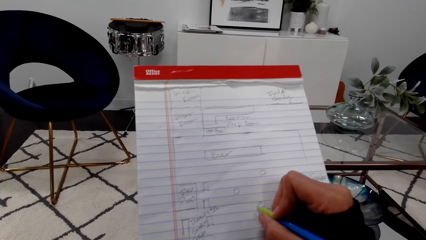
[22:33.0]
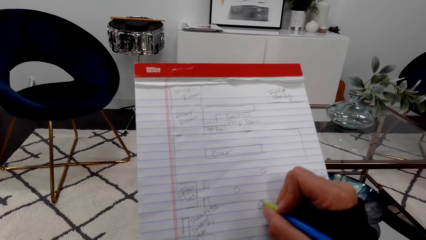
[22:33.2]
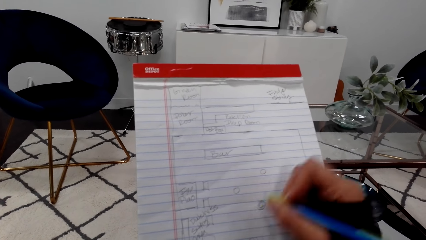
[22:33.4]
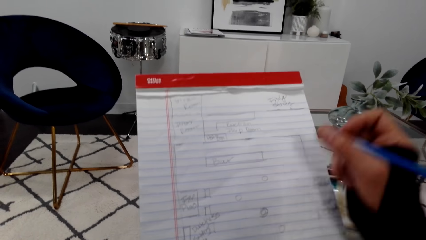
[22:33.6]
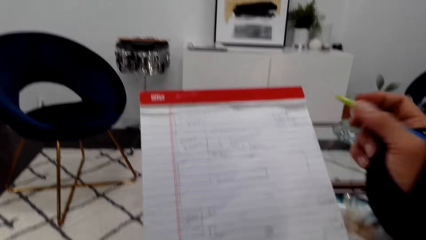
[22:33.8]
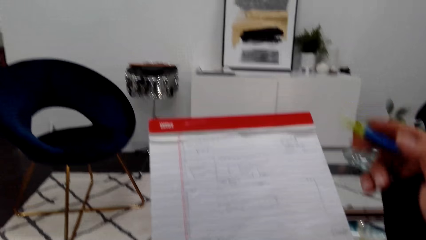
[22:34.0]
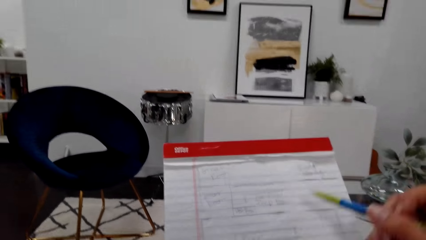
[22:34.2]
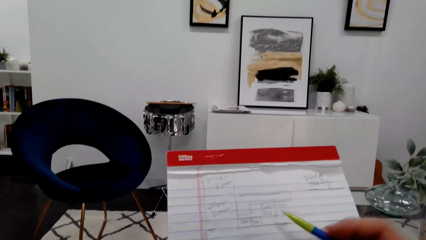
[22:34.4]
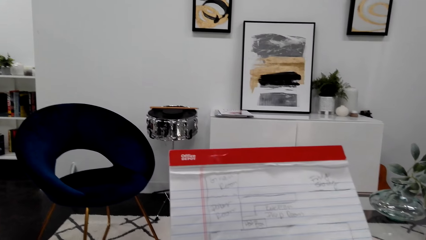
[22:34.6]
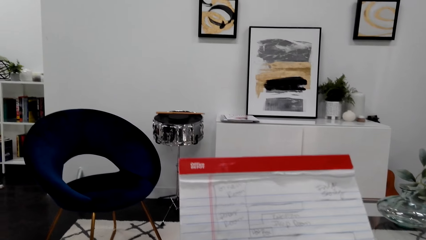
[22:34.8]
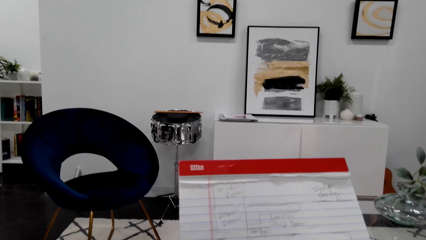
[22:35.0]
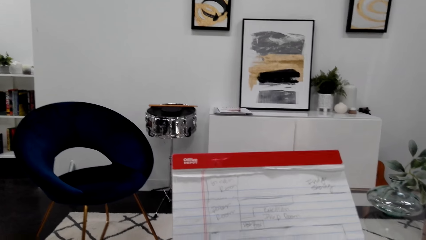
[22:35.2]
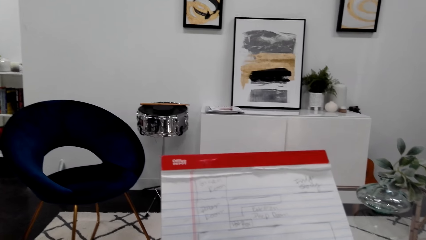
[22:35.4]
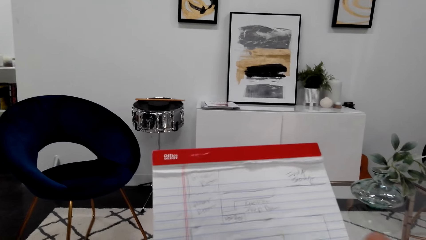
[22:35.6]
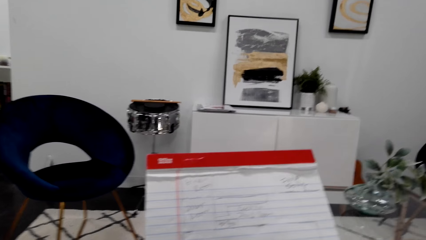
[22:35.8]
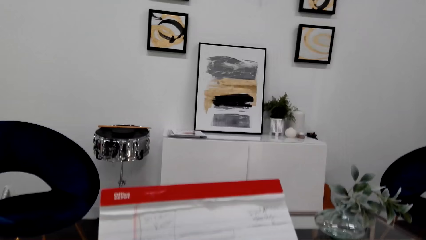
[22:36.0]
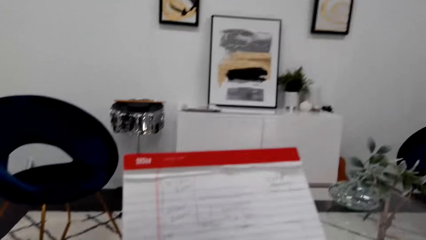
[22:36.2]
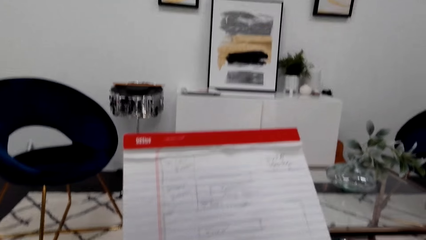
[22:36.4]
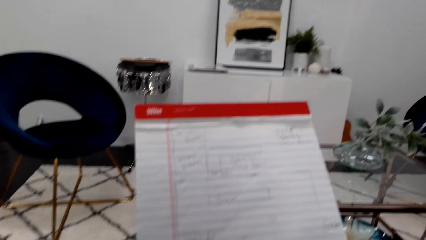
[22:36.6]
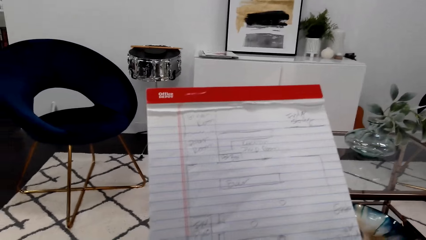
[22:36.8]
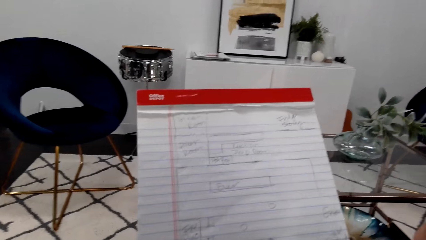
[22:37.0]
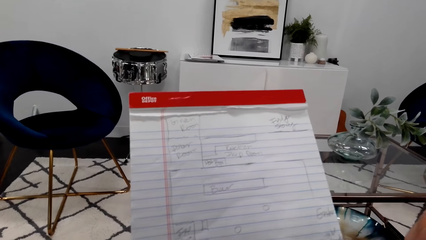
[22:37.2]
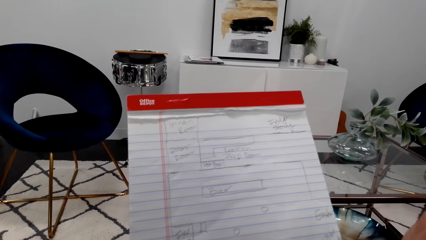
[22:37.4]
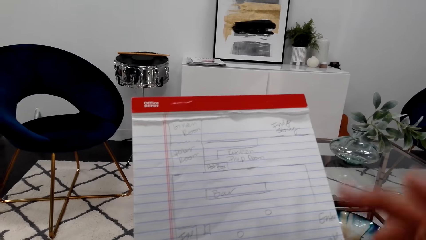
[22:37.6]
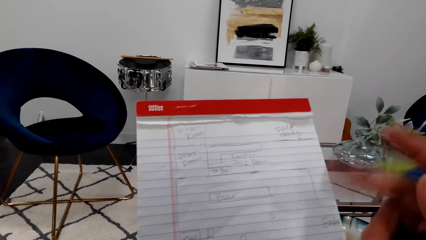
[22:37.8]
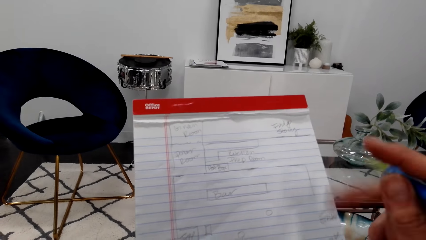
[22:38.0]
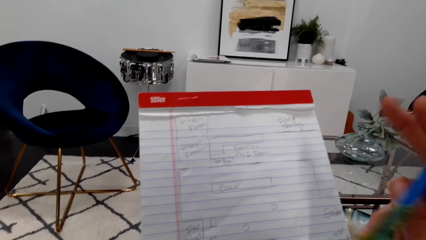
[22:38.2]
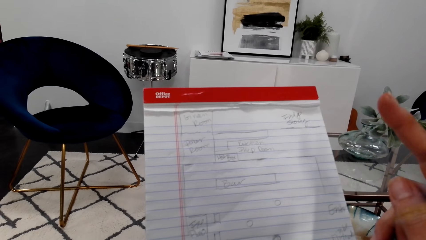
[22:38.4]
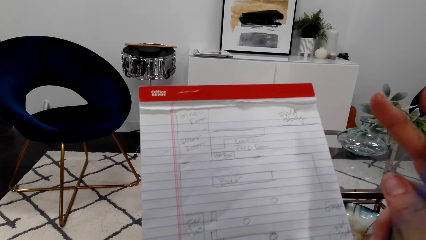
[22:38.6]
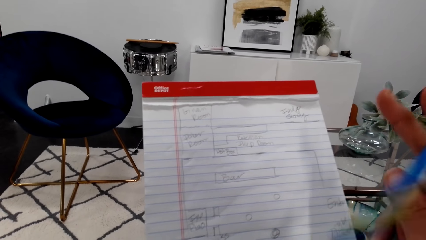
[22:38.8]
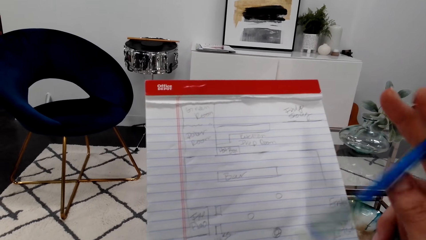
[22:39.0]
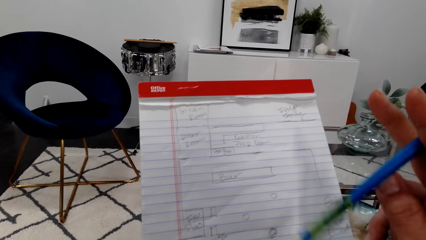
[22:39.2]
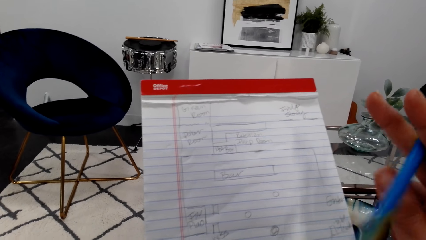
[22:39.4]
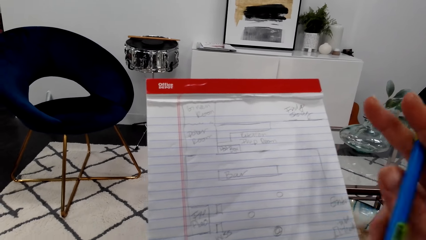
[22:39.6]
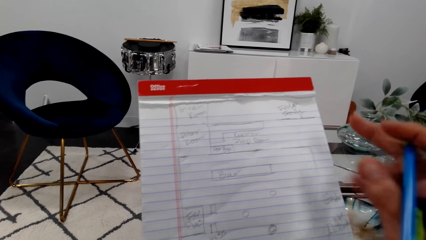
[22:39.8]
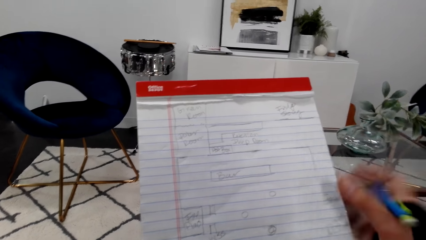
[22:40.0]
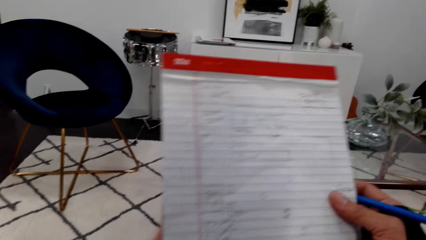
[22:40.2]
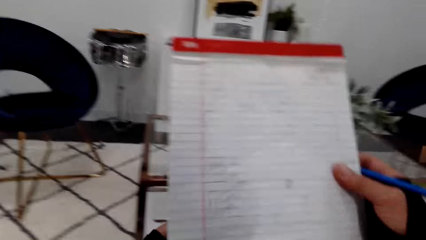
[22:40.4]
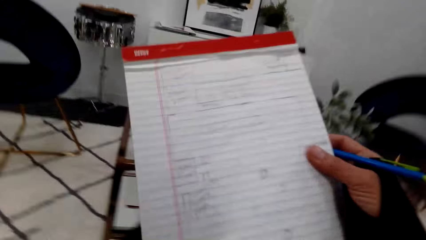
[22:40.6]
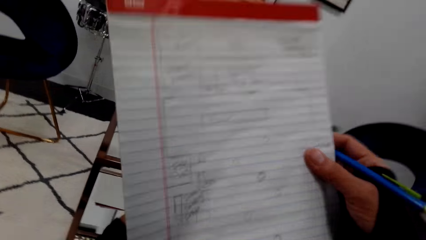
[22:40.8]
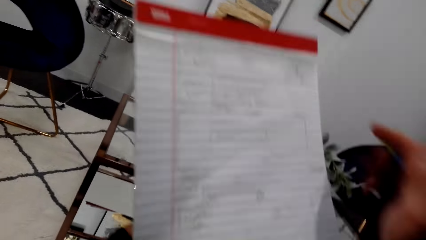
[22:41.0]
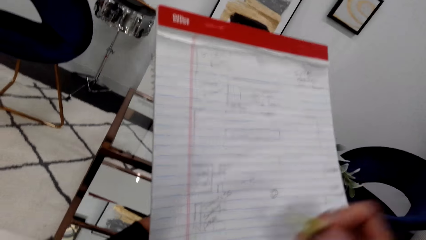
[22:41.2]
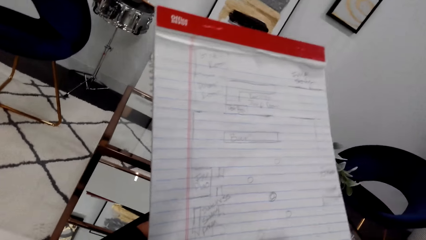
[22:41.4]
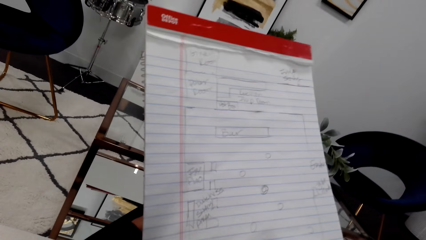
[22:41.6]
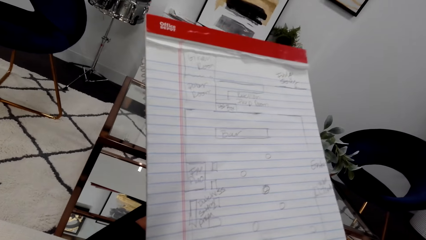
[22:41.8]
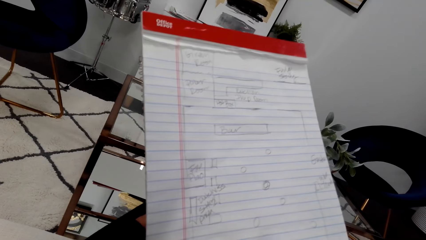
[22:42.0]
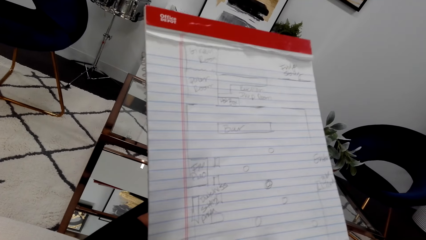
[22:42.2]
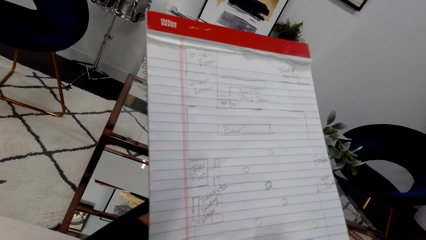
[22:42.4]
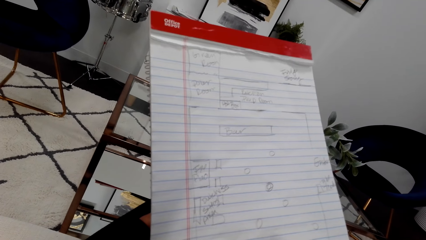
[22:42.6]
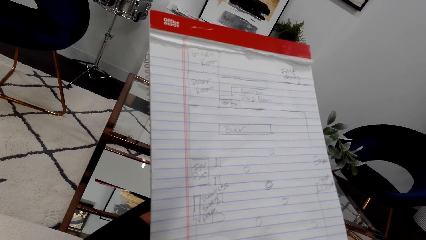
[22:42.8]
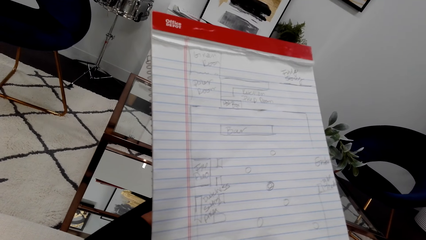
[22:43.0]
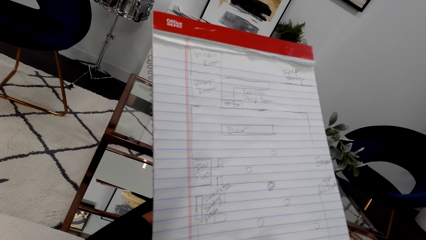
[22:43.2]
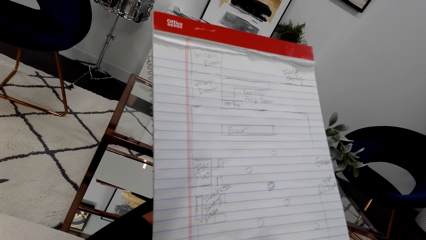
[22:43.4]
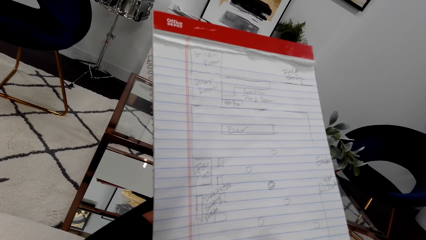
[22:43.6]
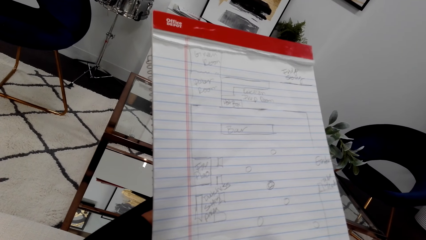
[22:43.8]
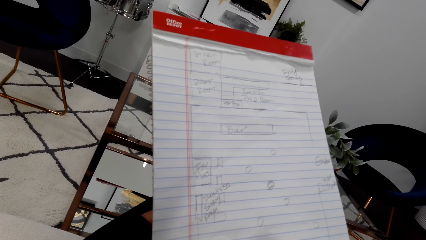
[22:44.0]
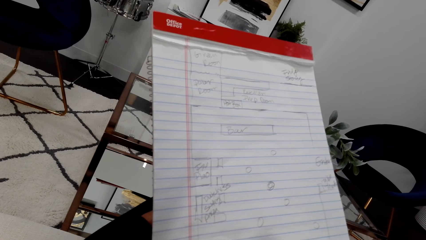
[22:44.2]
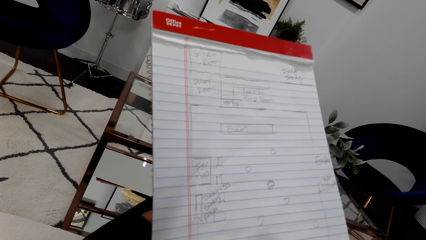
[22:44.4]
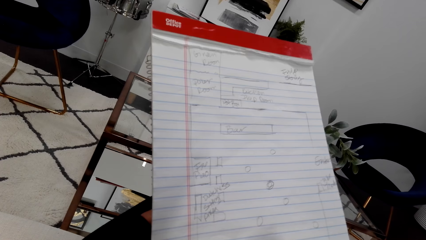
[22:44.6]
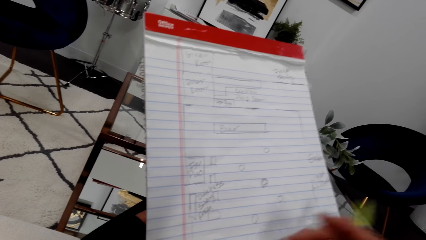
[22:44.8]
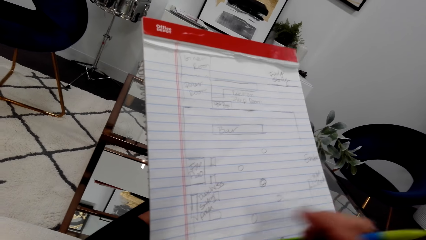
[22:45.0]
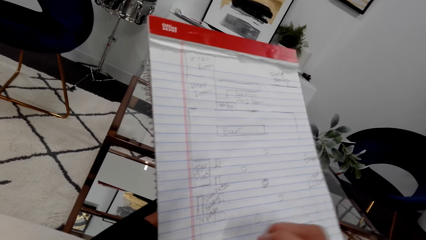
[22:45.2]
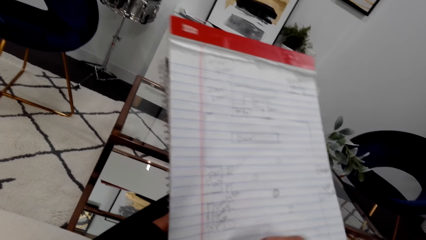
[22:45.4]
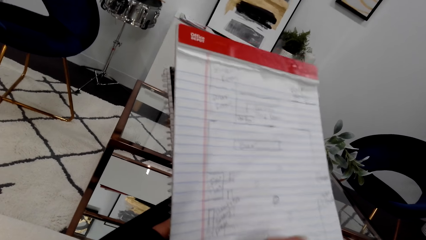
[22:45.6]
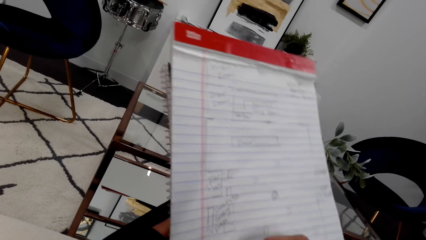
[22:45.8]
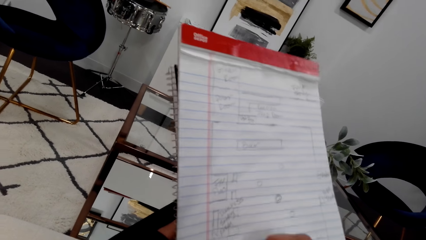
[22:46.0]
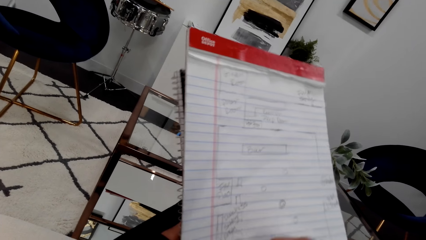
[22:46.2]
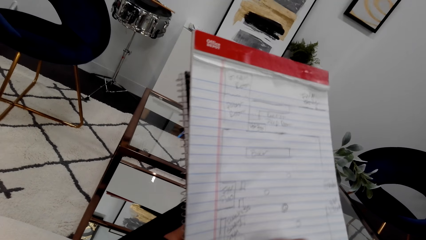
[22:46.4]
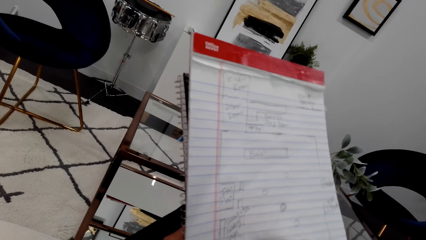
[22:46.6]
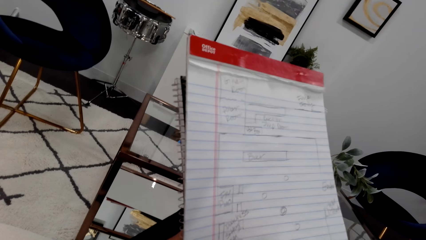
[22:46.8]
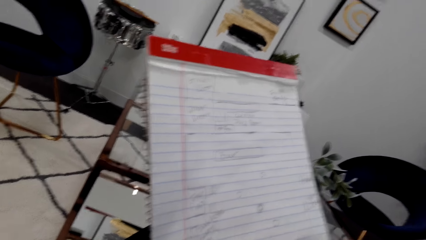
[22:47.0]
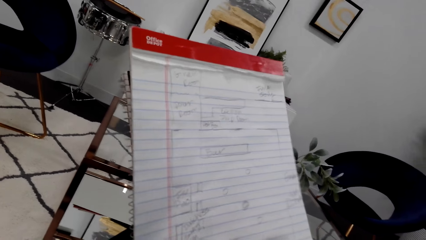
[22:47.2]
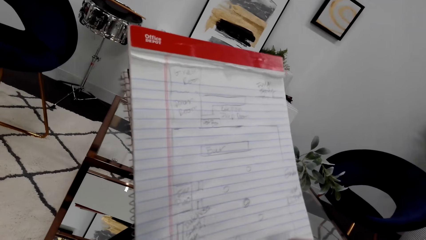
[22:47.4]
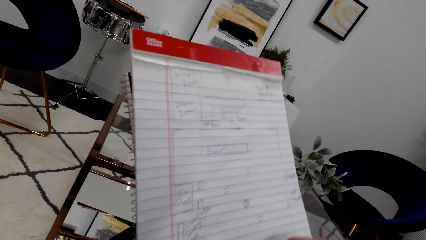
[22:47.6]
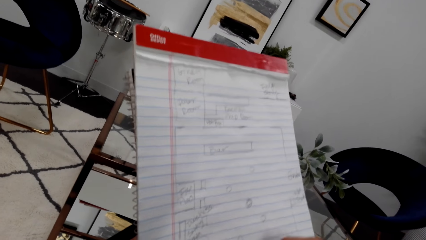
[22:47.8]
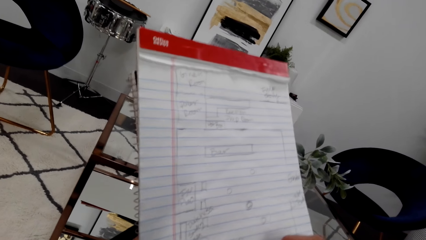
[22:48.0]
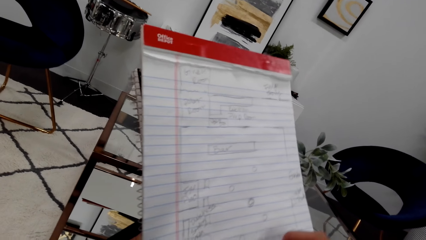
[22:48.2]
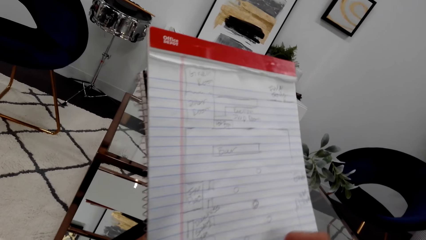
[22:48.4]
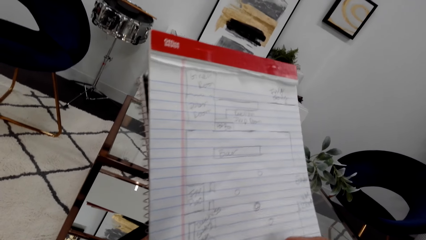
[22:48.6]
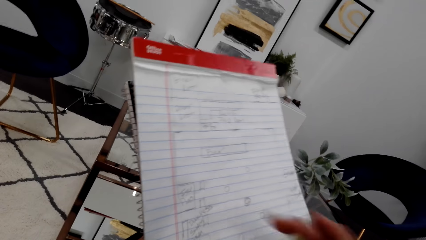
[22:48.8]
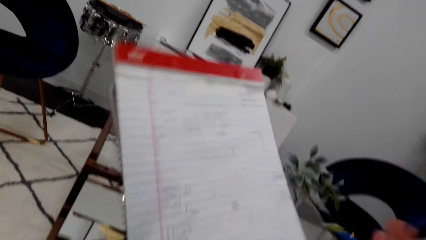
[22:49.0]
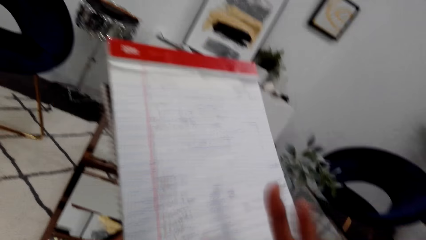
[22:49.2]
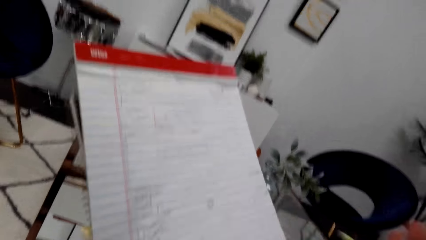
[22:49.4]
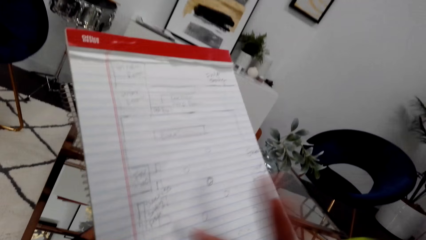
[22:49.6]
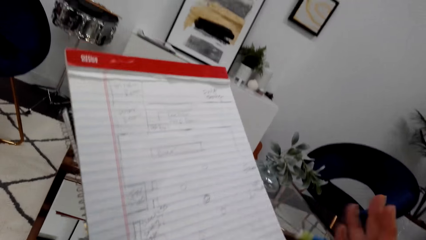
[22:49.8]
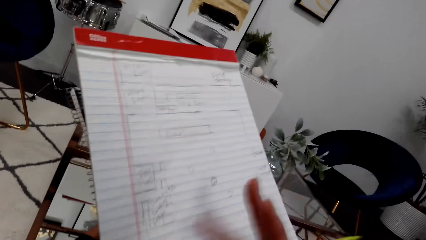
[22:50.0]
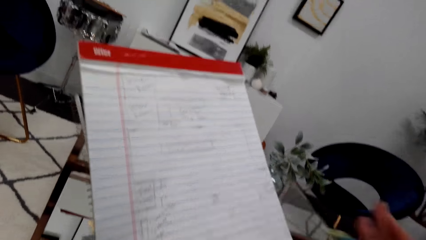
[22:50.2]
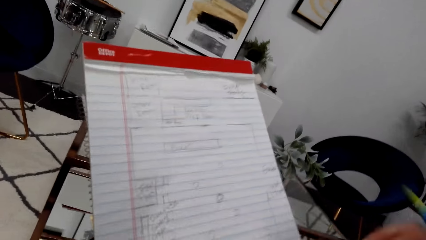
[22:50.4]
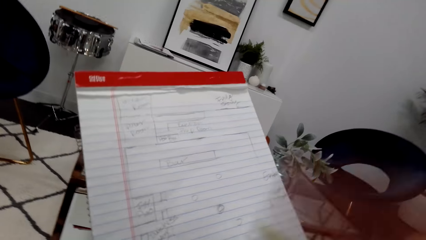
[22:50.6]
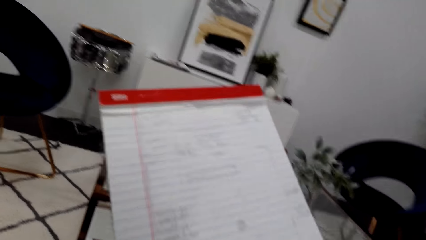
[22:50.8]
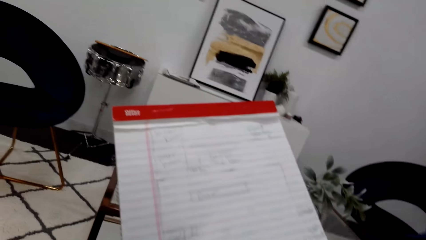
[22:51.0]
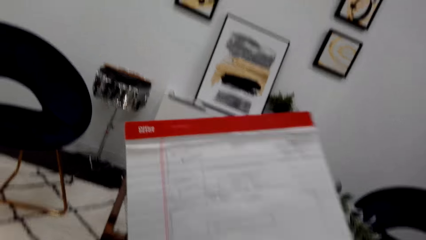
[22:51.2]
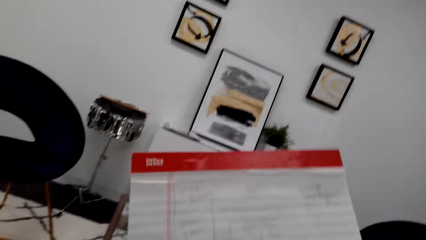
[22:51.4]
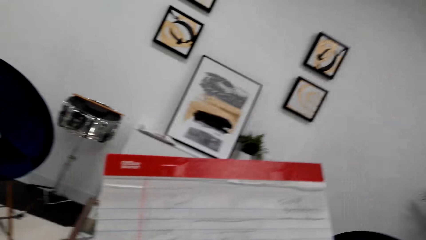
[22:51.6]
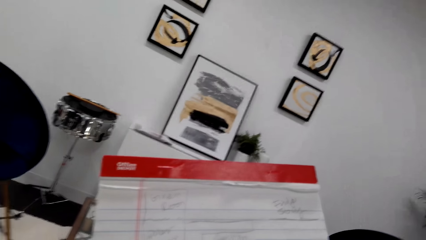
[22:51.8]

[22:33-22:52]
The camera wearer looks at the book. They move the book. They wipe the notebook.
